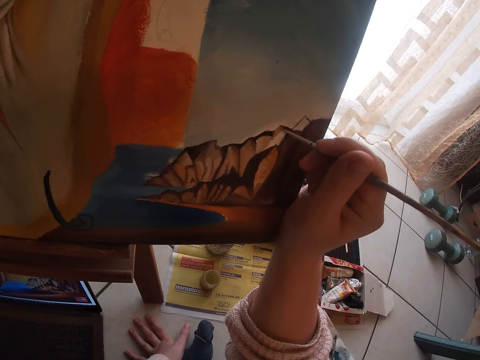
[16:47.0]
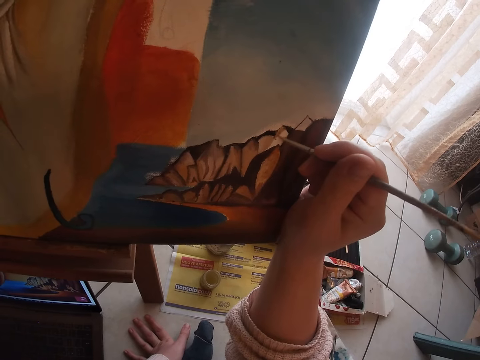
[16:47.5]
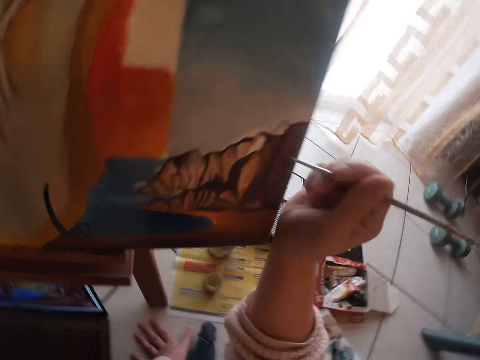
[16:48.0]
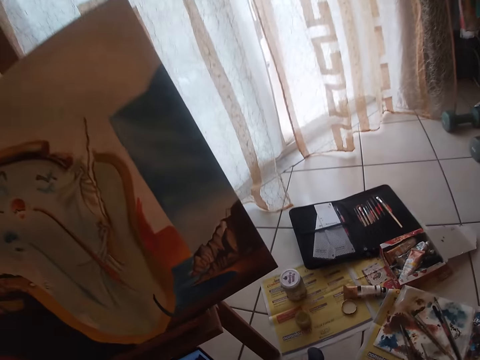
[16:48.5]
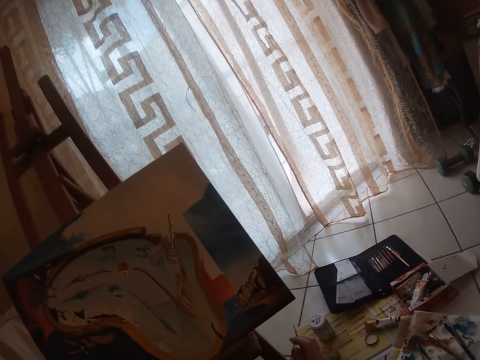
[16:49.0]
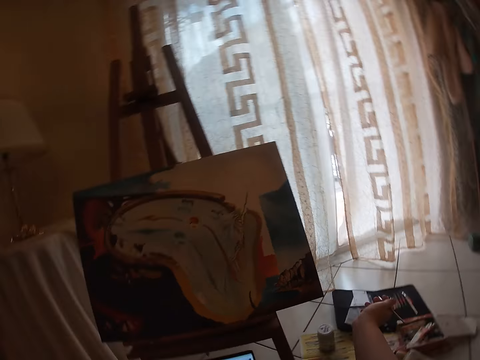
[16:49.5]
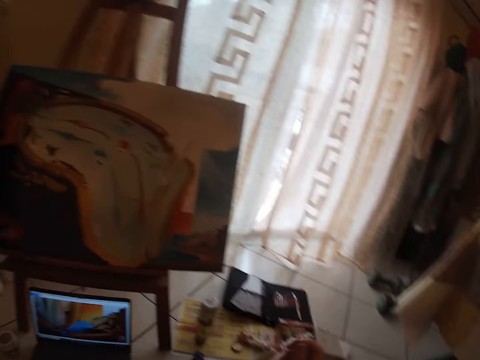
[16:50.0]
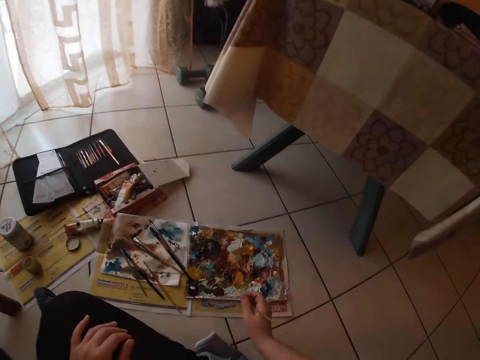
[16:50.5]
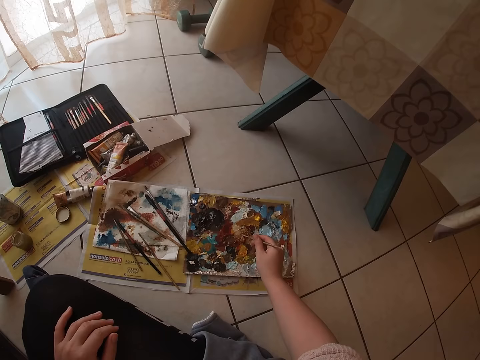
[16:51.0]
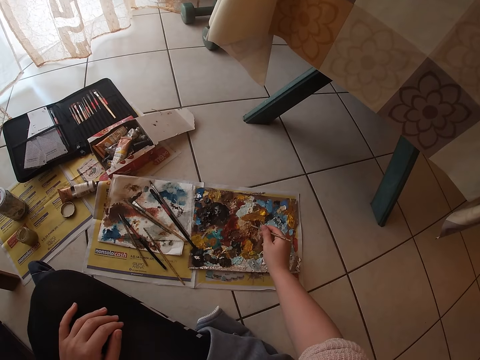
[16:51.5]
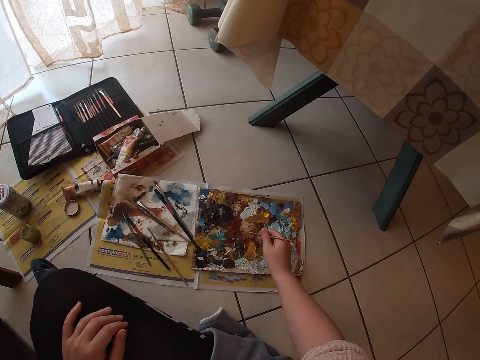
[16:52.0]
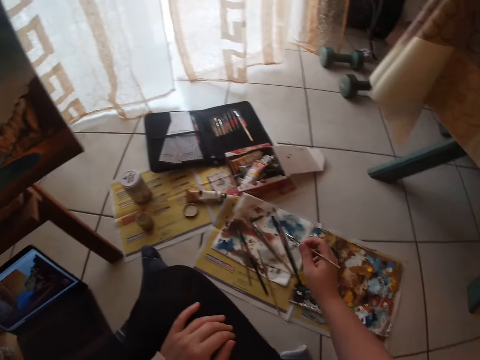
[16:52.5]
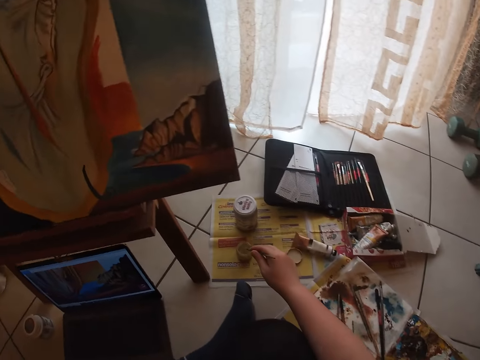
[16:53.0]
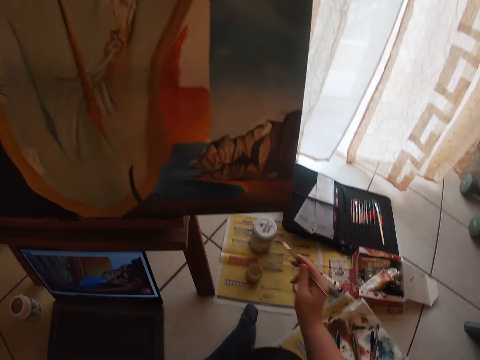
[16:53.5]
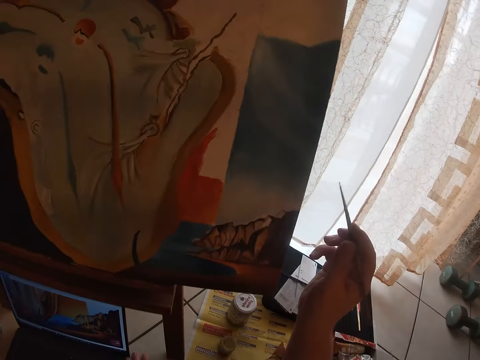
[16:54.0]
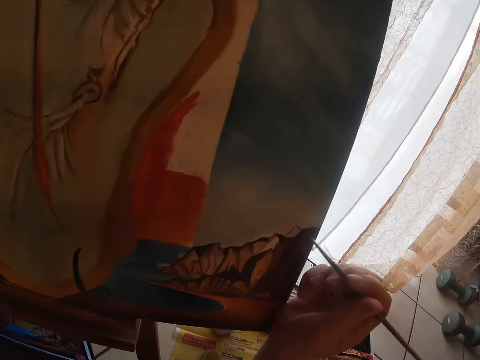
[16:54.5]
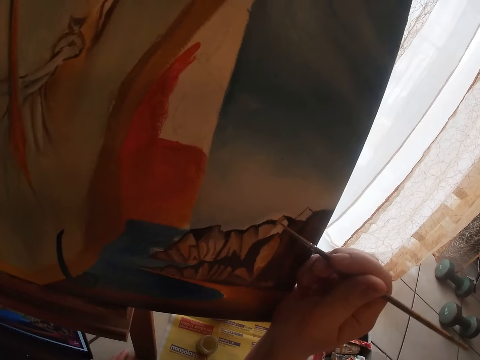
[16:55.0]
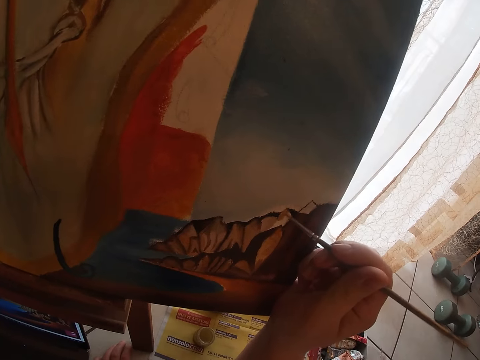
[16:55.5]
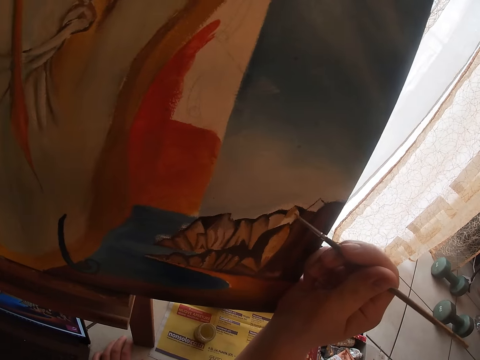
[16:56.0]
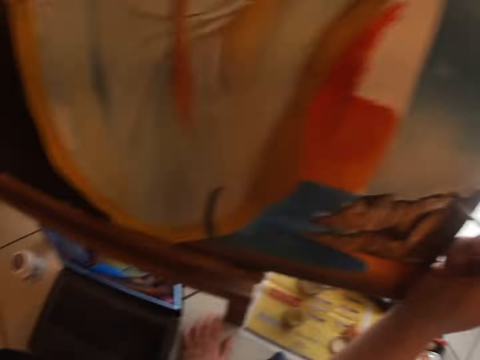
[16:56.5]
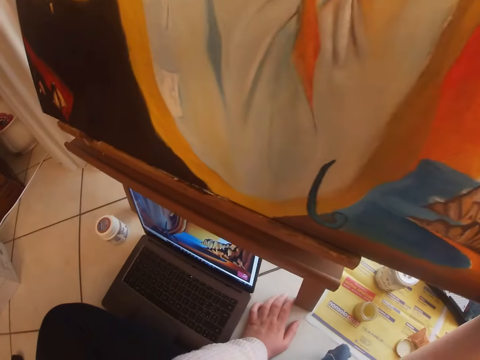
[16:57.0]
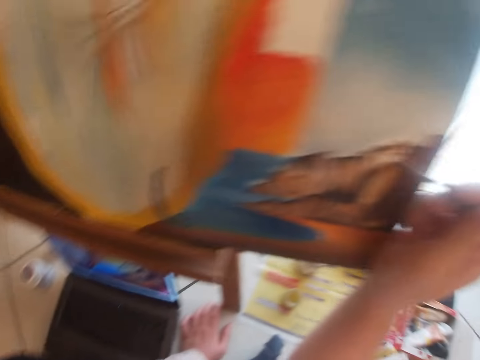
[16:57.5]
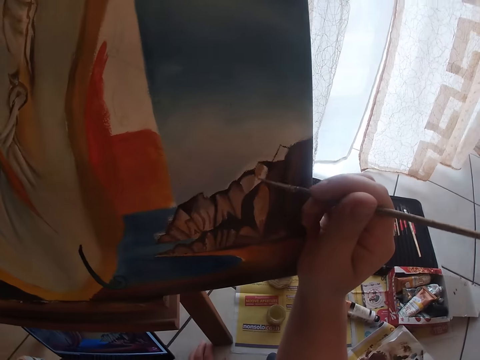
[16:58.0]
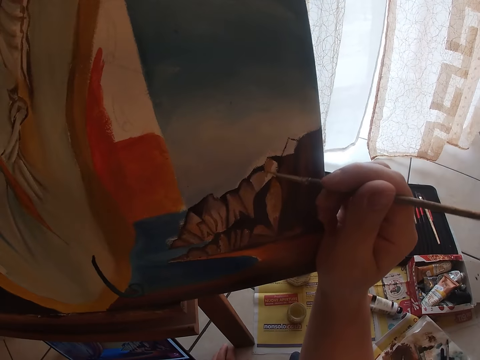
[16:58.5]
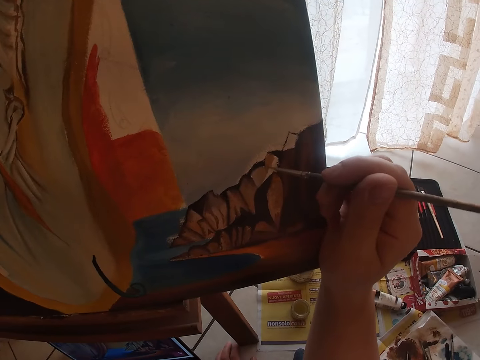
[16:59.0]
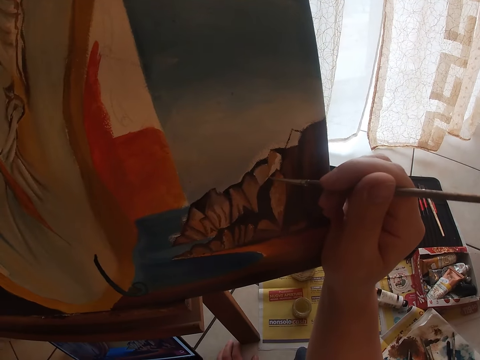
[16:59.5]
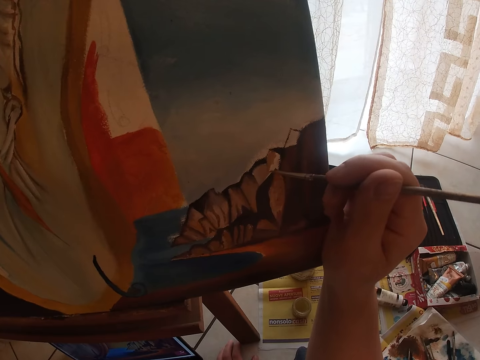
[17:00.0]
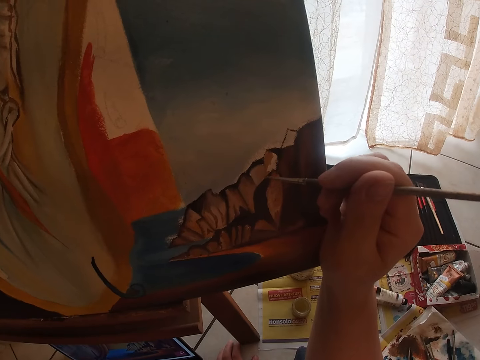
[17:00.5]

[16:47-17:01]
The camera wearer looks at the painting. They dab the paintbrush on the paint palette. They scoop some paint from the paint palette. They dip the paintbrush into the water can. They scoop some paint from the container. They paint the painting on the canvas using the paintbrush. They look at the painting. They paint the painting on the canvas using the paintbrush.

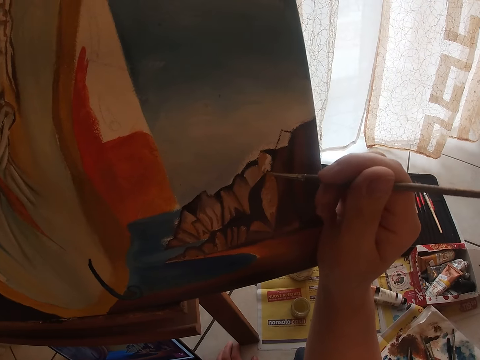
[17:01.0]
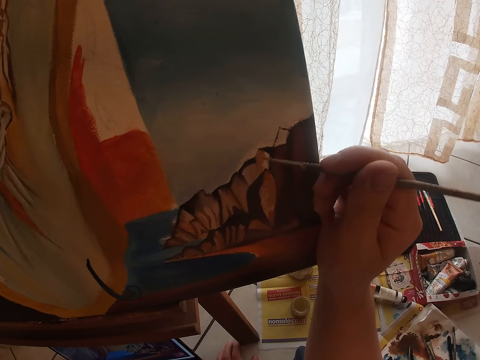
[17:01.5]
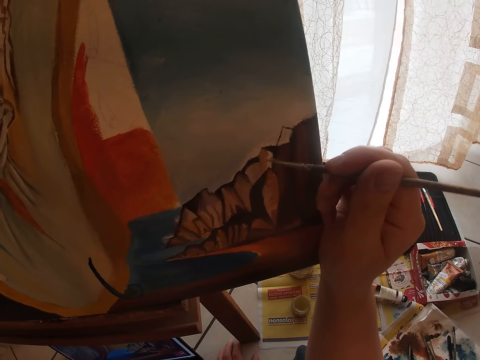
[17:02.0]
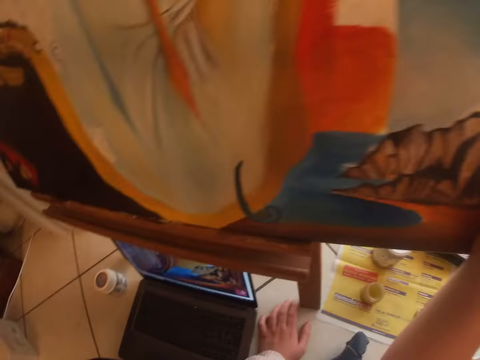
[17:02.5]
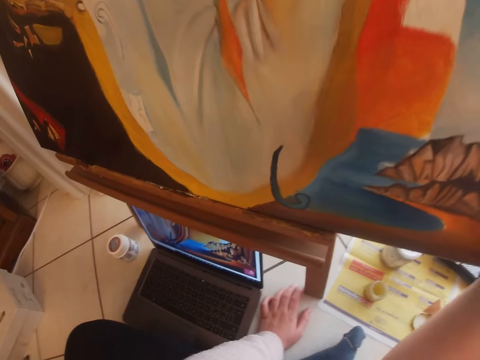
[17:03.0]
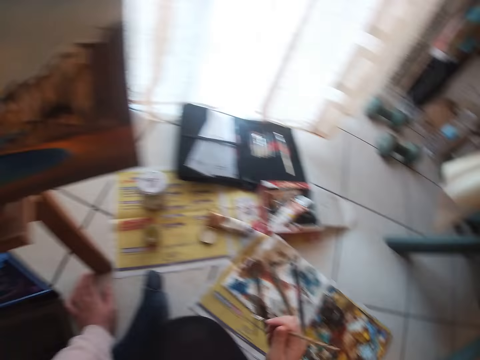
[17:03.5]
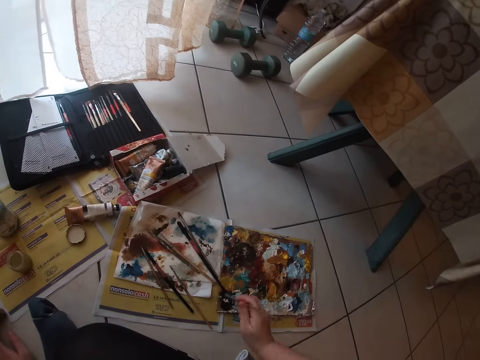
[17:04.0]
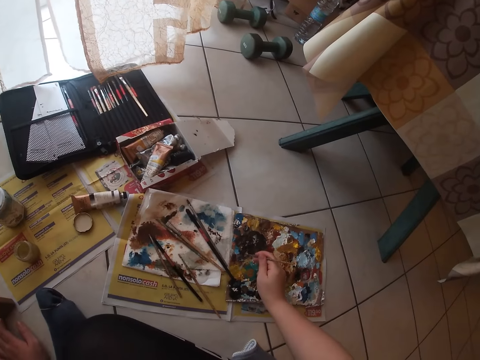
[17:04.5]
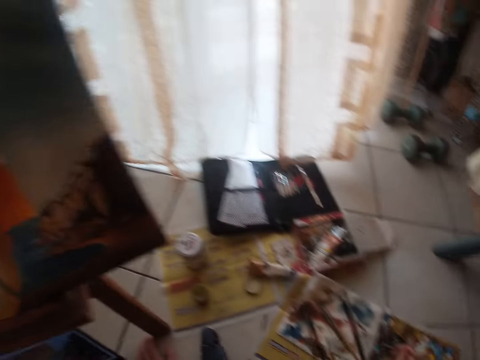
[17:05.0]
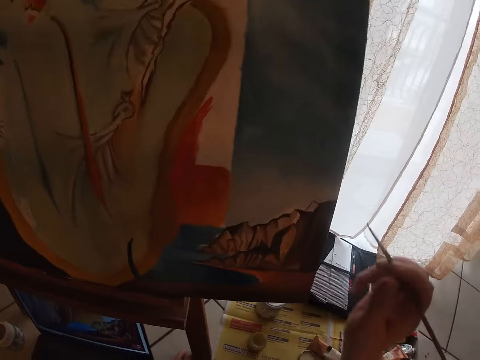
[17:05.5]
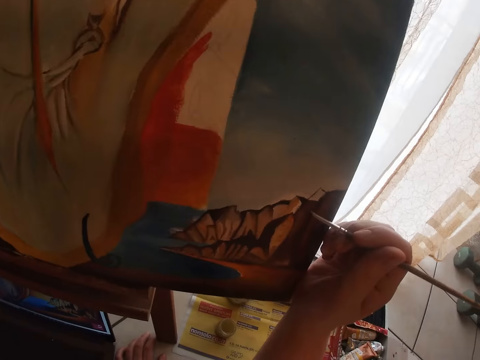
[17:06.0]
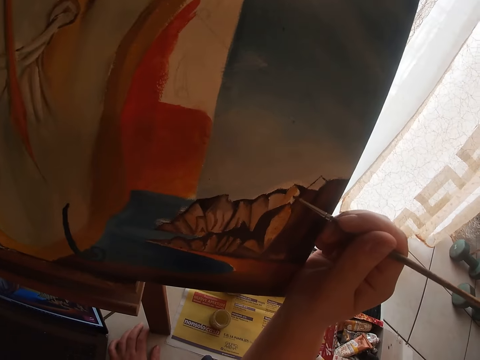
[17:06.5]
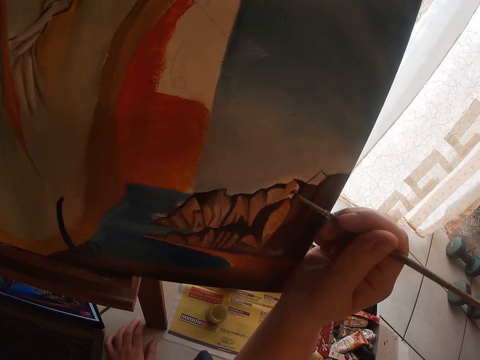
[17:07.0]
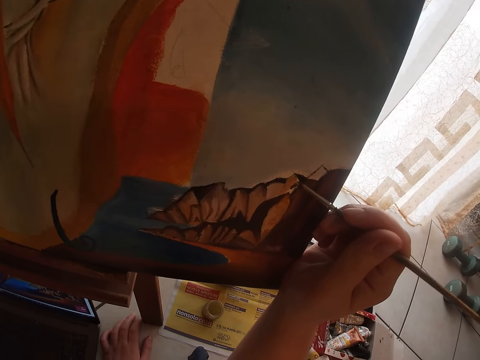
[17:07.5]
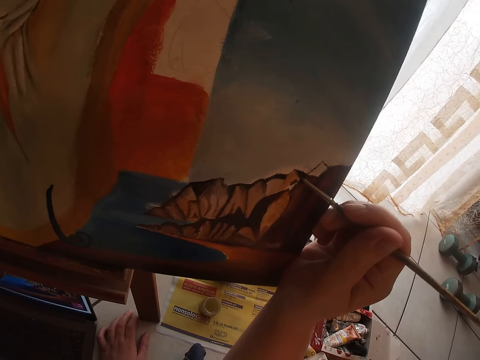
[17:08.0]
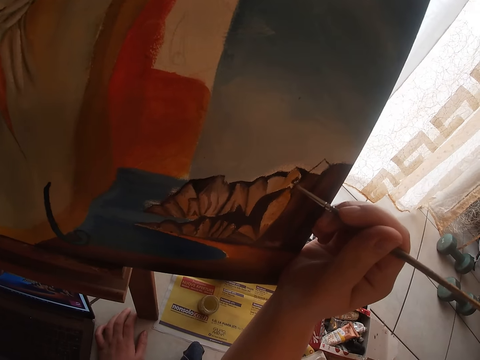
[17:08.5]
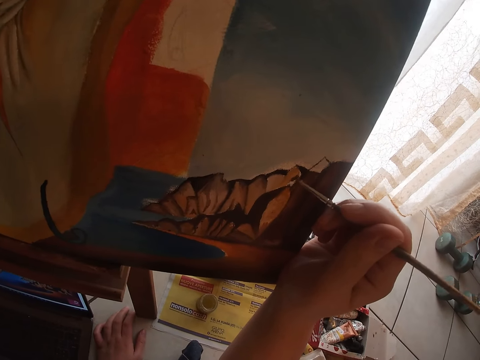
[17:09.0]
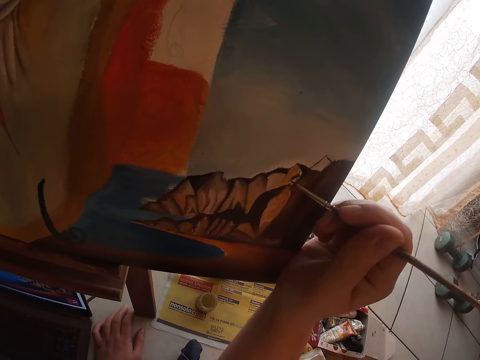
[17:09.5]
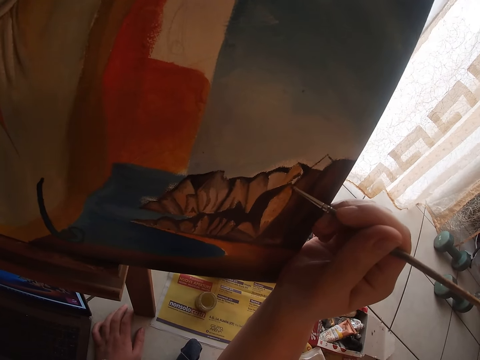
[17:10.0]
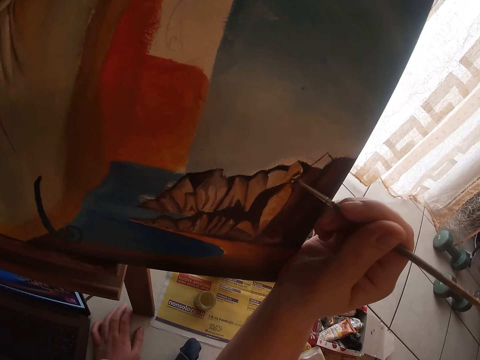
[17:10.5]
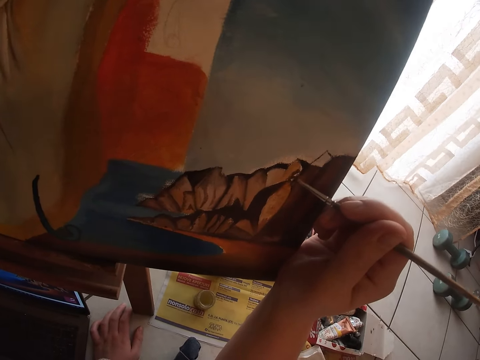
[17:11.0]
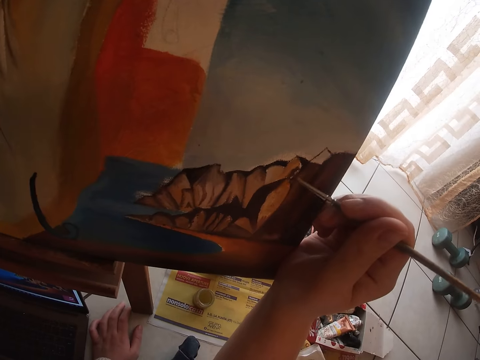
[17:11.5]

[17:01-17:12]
The camera wearer looks at the painting. They dab the paintbrush on the paint palette. They scoop some paint from the paint palette. They paint the painting on the canvas using the paintbrush.

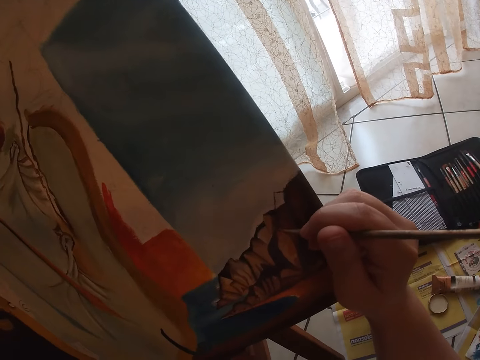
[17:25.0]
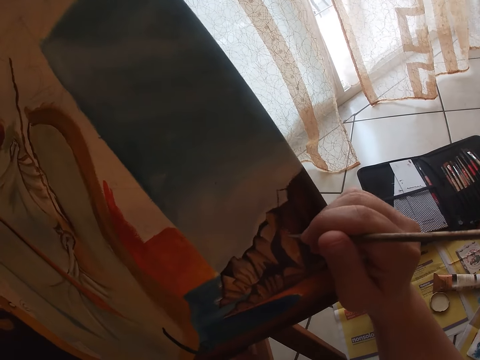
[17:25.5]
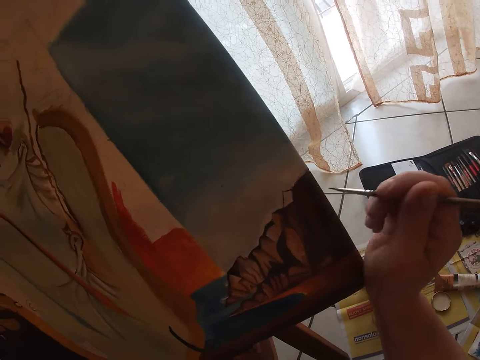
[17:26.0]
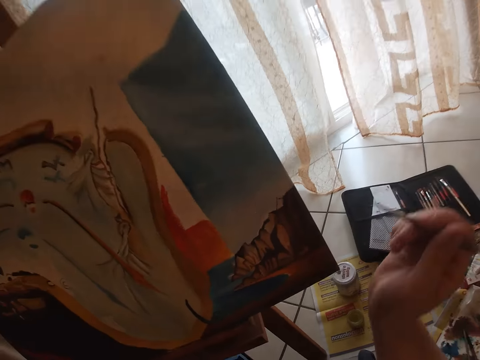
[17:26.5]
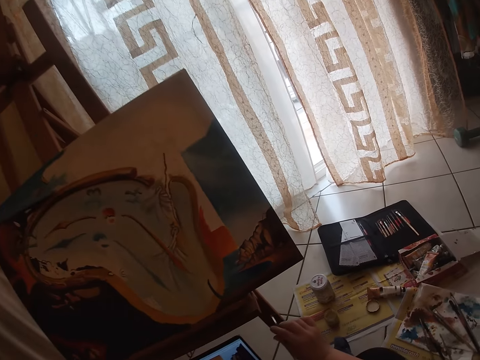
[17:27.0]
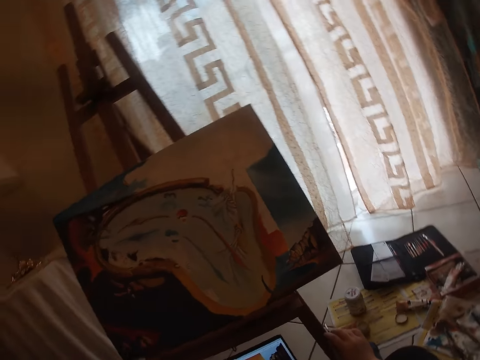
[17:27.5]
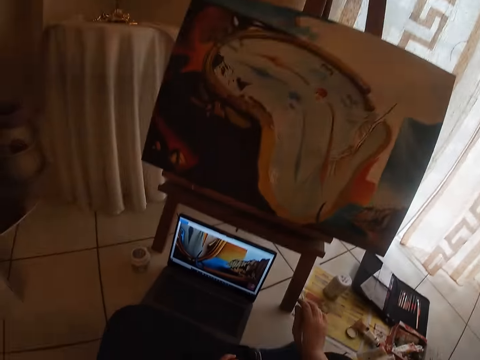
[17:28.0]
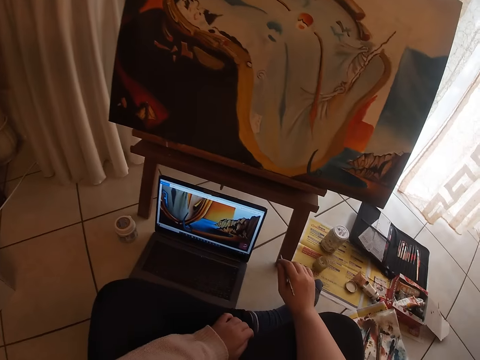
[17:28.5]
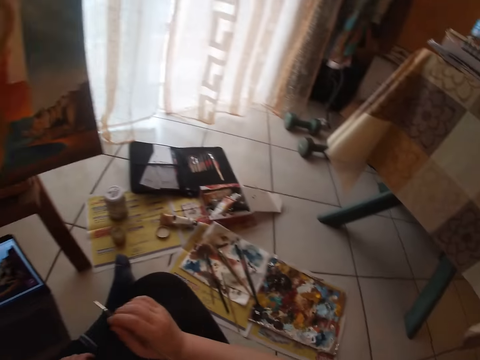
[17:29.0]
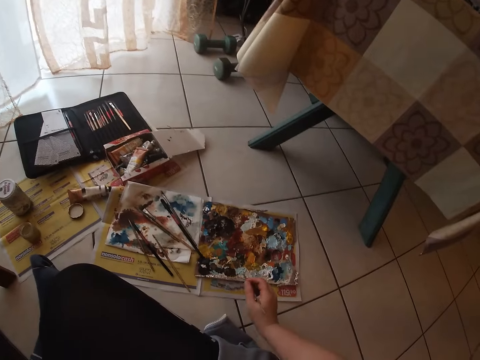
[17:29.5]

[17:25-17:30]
The camera wearer looks at the painting.
